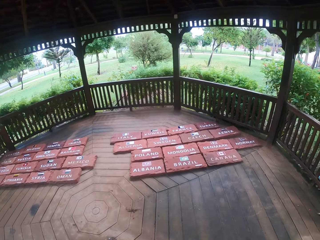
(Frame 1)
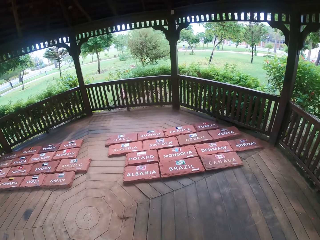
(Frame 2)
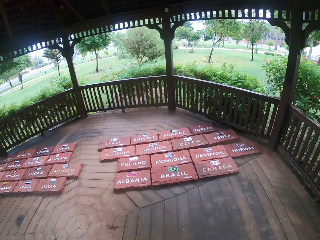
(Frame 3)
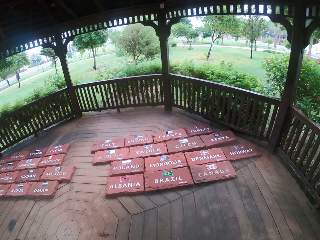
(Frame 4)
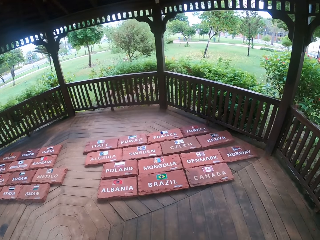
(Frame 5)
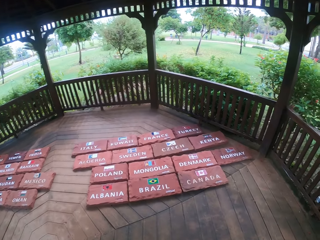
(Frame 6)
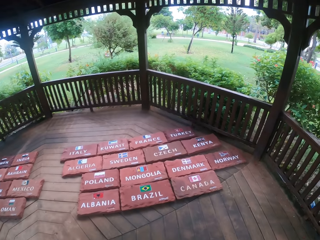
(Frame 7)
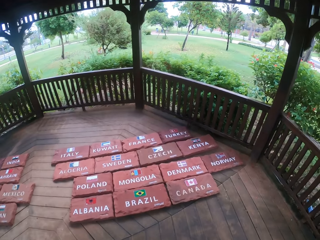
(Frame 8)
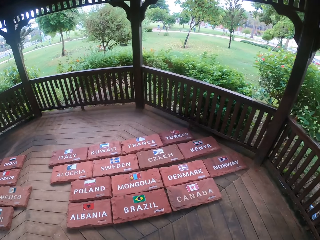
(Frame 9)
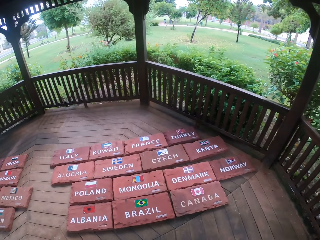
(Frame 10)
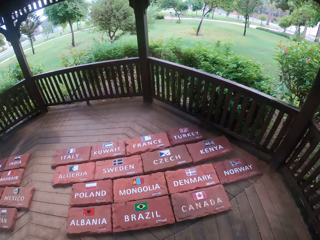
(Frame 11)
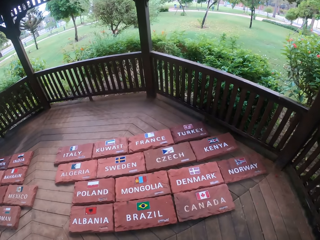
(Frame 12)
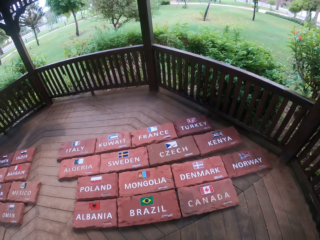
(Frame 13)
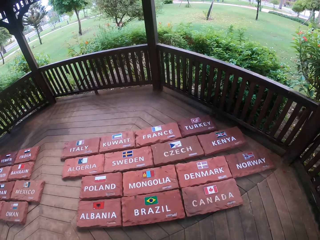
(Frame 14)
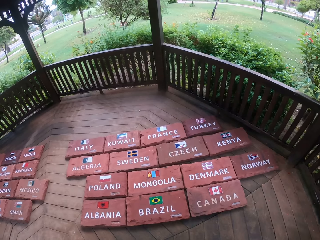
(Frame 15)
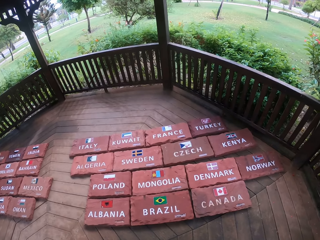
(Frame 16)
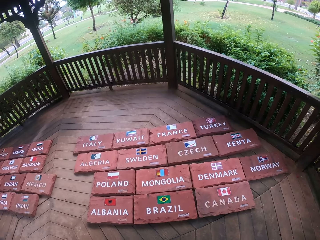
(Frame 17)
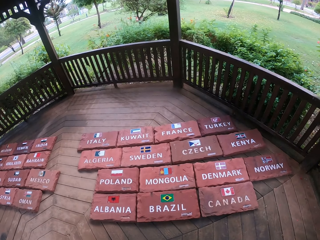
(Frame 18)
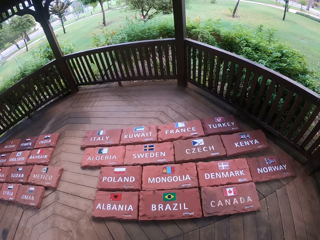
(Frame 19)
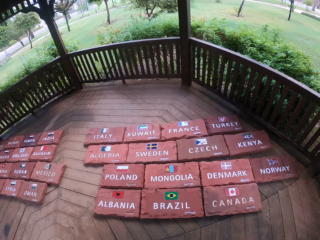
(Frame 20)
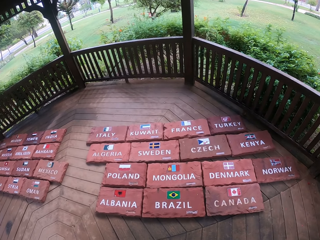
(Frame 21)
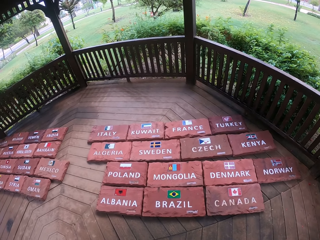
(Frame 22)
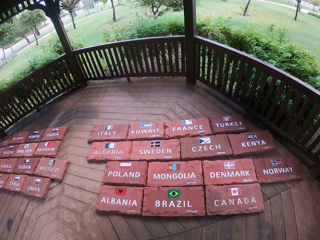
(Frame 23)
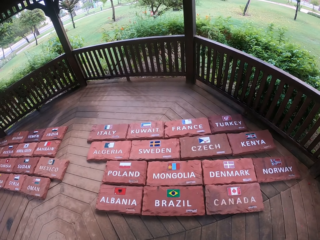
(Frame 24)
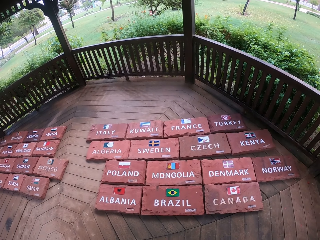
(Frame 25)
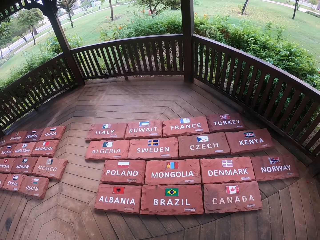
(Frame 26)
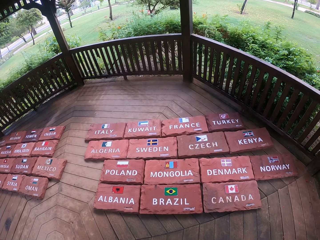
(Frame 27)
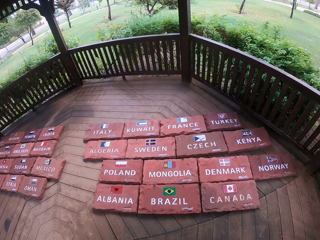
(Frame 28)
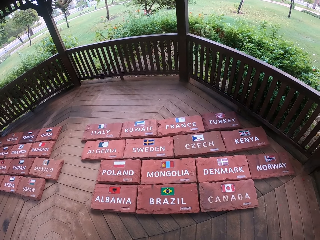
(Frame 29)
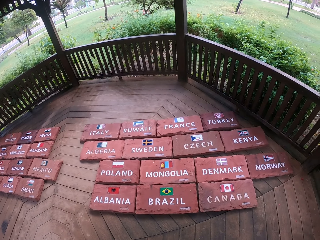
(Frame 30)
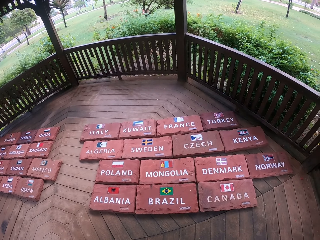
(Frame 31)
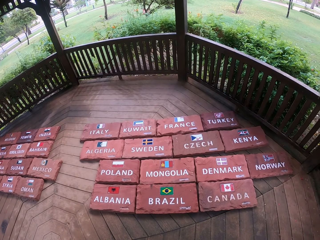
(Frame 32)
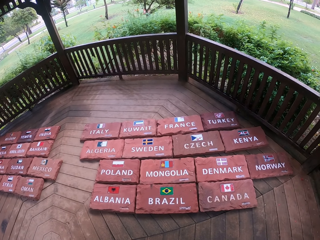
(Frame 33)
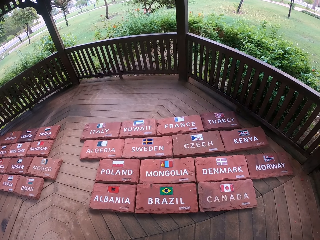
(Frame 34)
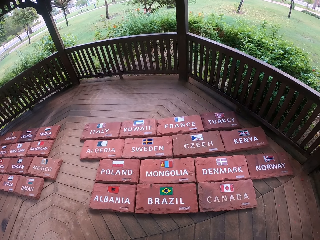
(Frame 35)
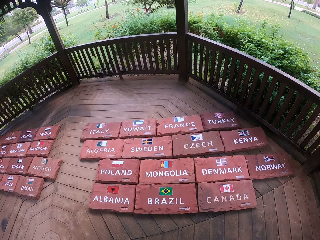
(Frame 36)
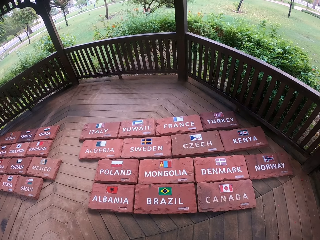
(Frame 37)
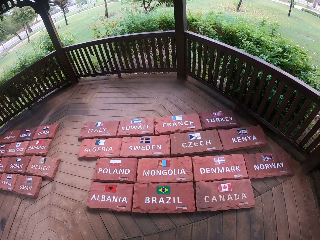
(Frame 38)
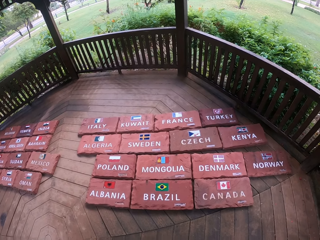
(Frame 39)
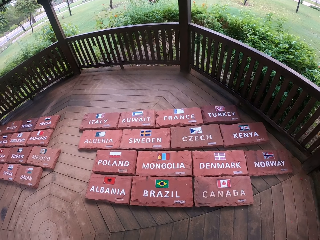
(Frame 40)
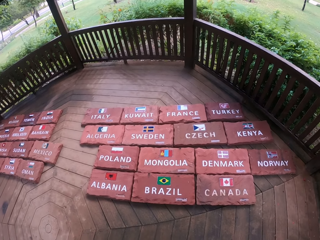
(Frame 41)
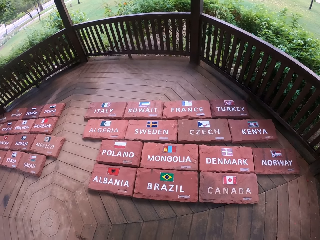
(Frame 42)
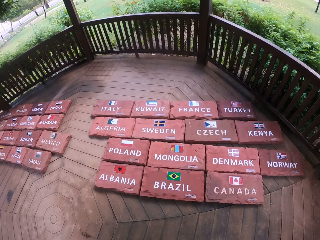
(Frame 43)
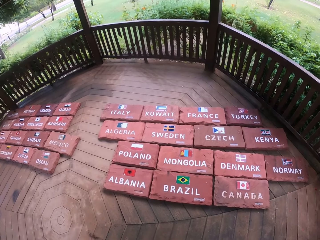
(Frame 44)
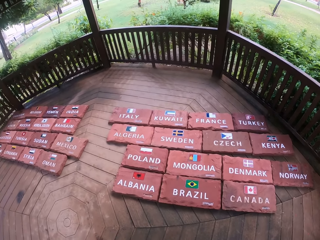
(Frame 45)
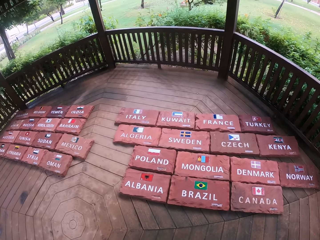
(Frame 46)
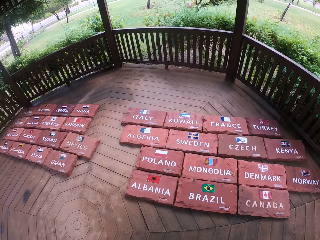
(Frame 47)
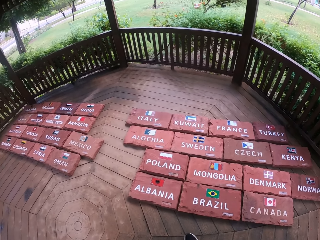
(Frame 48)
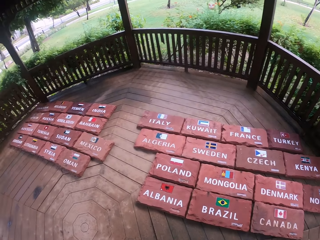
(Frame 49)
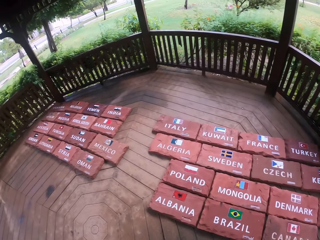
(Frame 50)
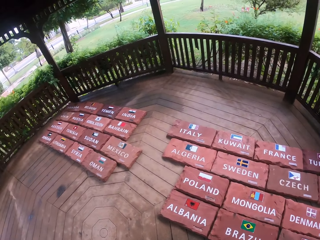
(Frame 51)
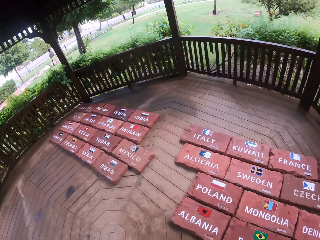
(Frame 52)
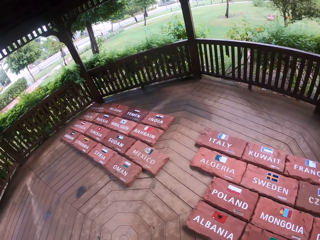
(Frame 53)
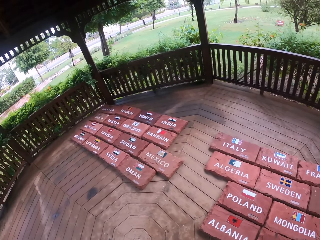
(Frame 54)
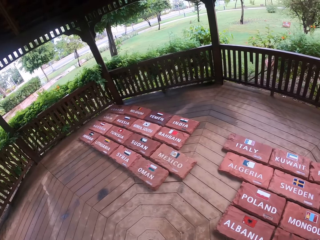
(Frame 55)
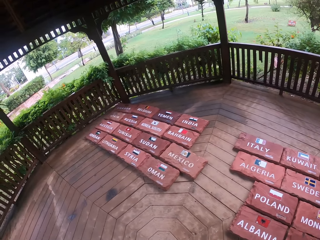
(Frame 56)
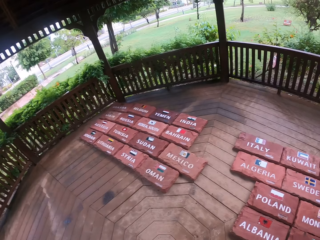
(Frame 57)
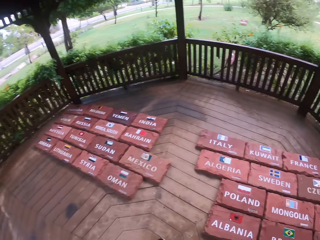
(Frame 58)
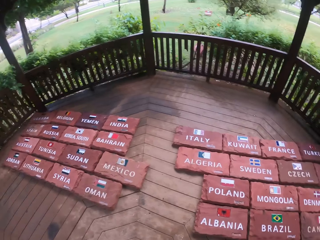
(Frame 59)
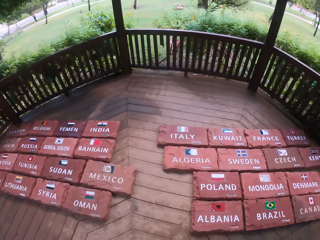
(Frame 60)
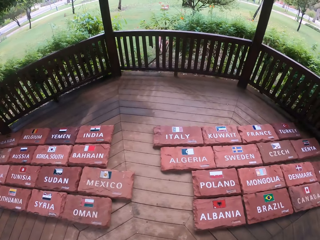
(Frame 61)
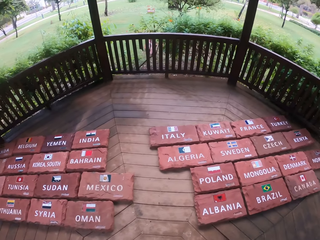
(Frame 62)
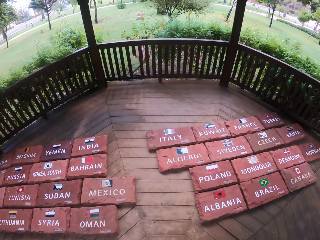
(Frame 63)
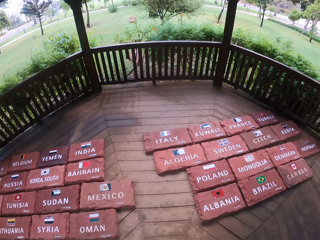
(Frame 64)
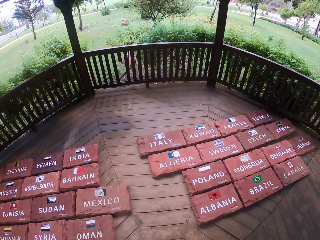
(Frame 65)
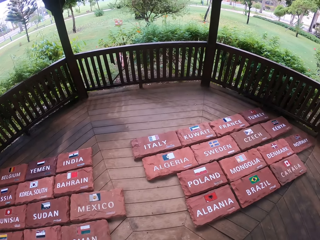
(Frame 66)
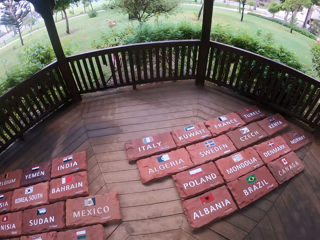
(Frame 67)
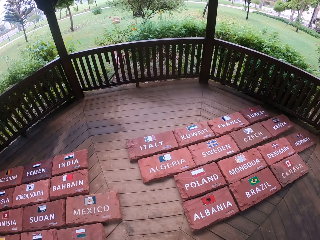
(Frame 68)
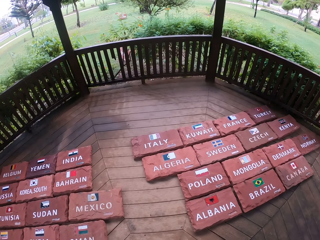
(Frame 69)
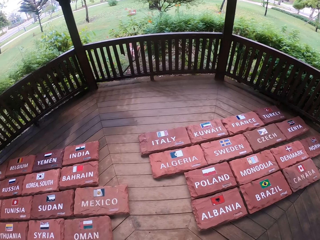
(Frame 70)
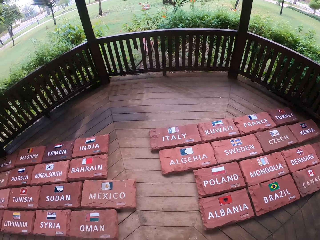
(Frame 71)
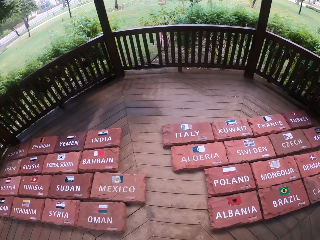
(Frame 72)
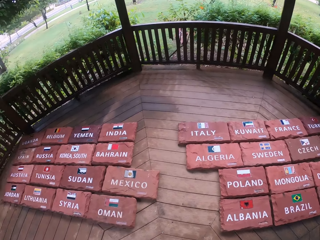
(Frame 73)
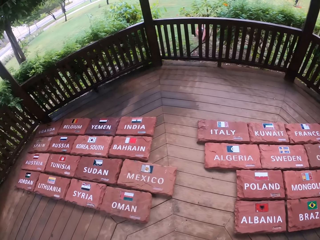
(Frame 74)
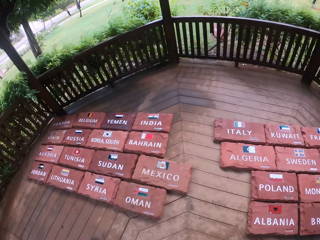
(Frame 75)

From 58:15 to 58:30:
The camera wearer stands in the shelter. They walk in the shelter.

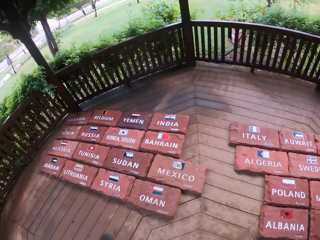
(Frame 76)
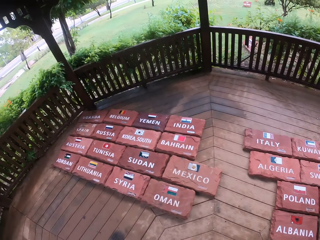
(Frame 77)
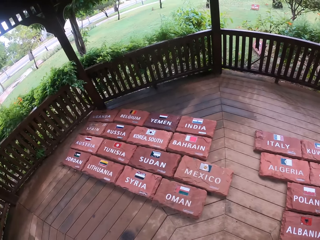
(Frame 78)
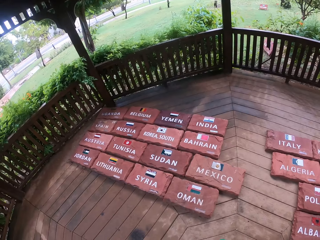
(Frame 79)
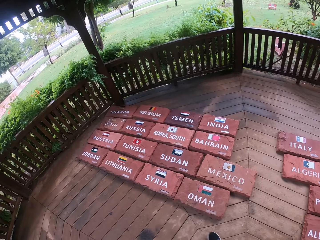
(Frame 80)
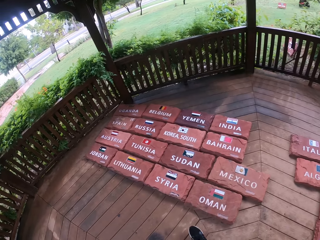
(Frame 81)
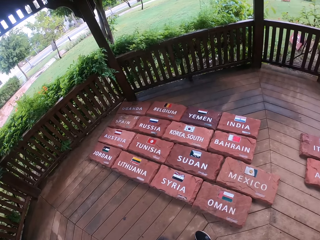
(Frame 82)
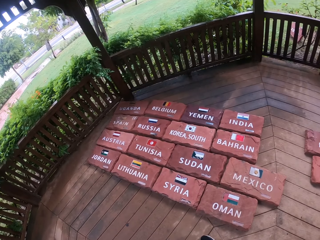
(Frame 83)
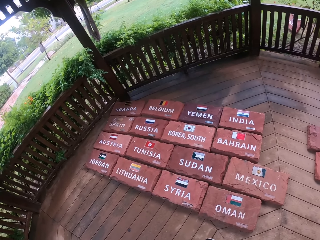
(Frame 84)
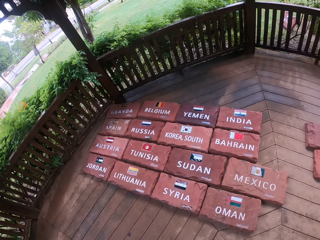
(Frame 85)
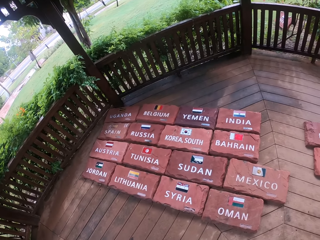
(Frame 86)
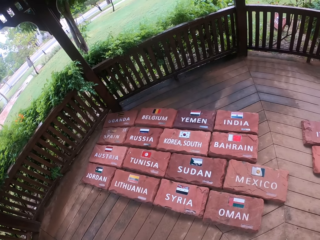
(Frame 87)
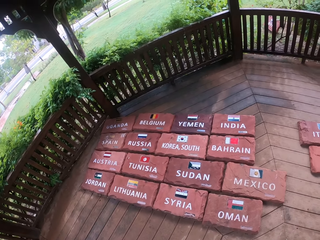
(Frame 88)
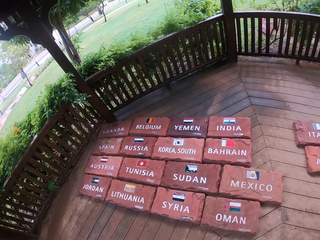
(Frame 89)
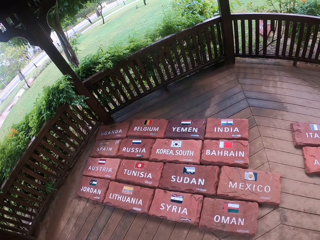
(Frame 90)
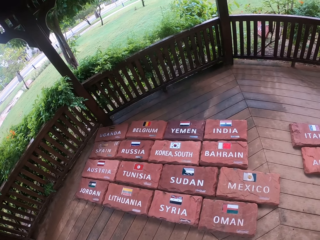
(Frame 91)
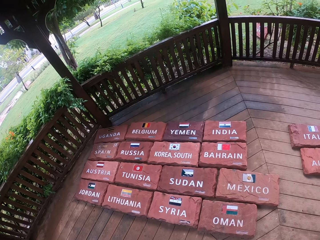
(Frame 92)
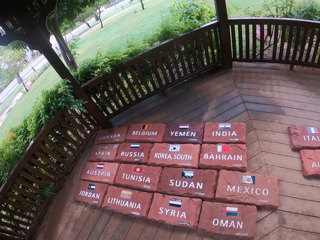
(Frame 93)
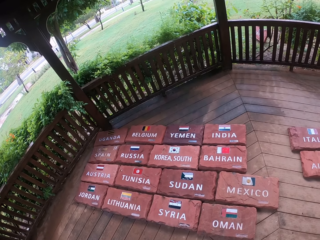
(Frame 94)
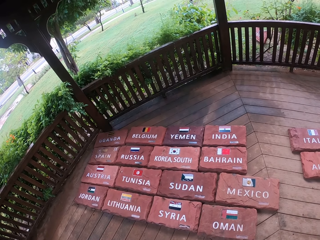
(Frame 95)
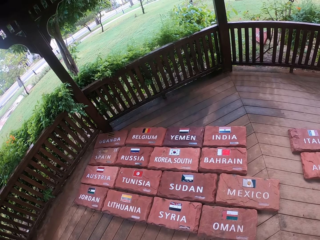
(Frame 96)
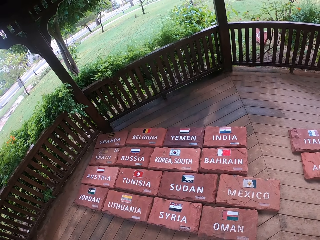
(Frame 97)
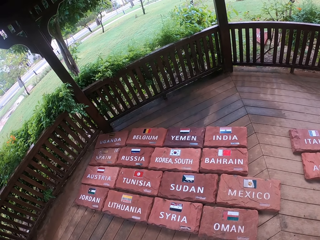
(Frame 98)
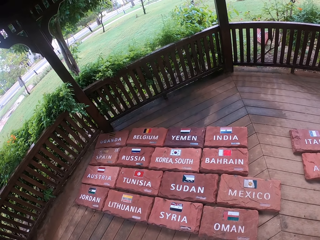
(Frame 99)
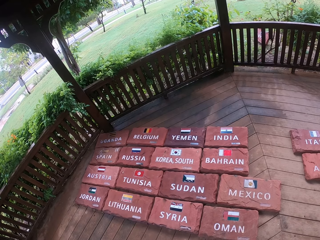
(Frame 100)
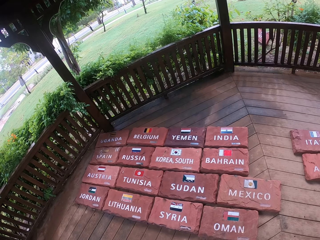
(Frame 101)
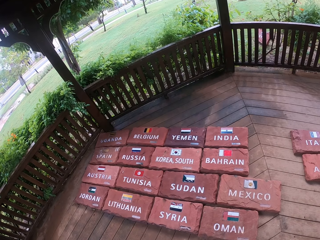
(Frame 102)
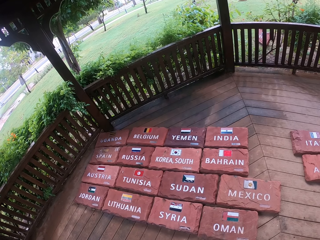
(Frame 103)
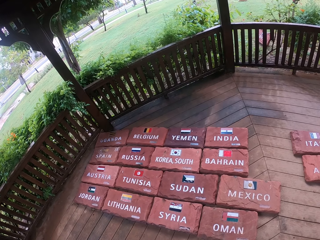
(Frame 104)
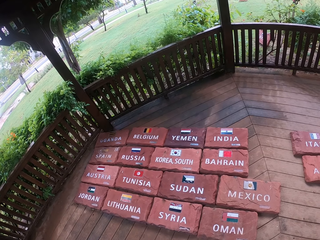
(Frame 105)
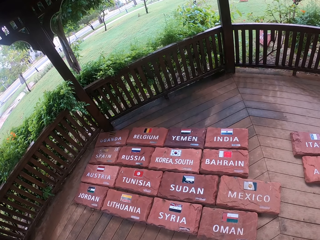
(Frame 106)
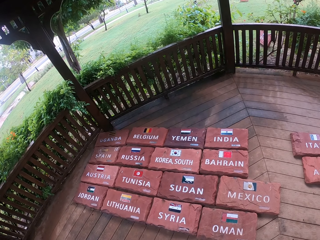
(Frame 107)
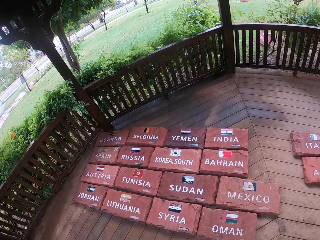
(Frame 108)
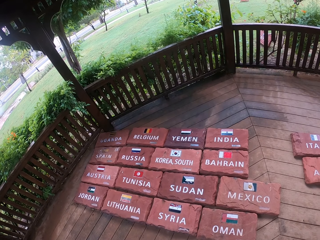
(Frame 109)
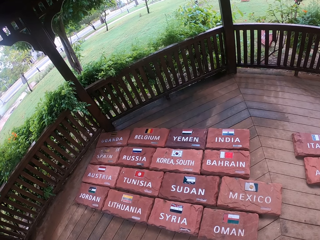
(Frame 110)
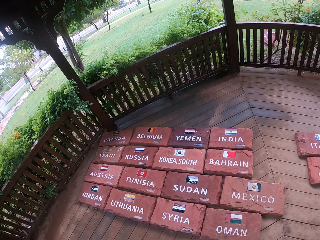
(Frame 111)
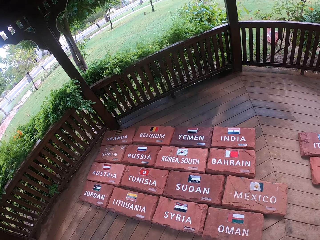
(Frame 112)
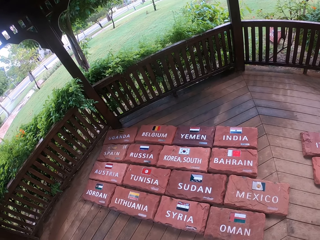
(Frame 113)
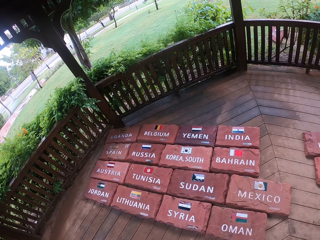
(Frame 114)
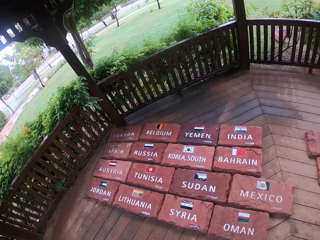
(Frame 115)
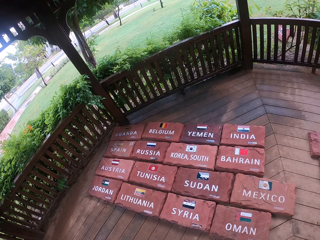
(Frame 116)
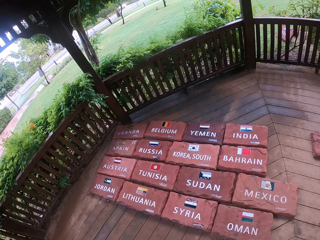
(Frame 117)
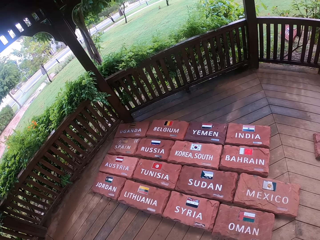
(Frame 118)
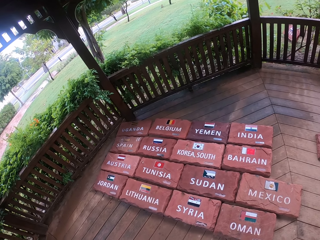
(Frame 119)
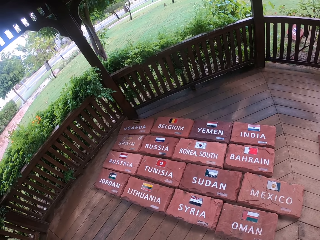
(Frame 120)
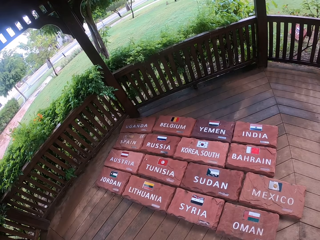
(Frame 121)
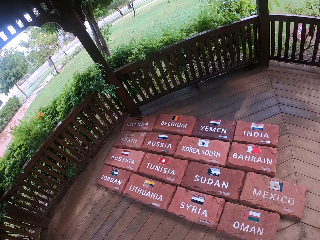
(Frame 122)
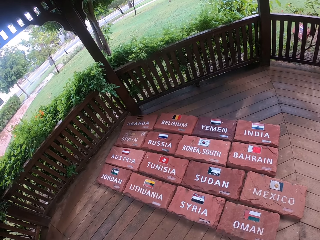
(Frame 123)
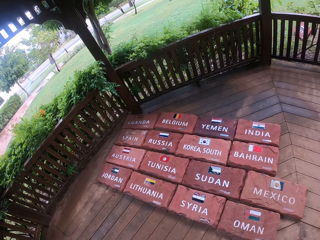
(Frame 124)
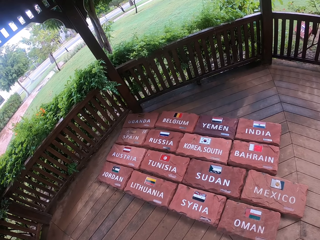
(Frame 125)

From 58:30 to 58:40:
The camera wearer stands in the shelter.
